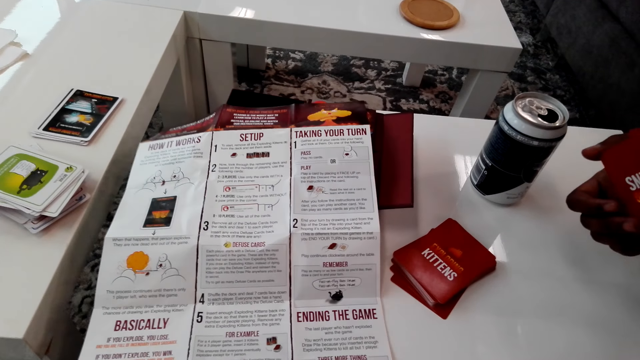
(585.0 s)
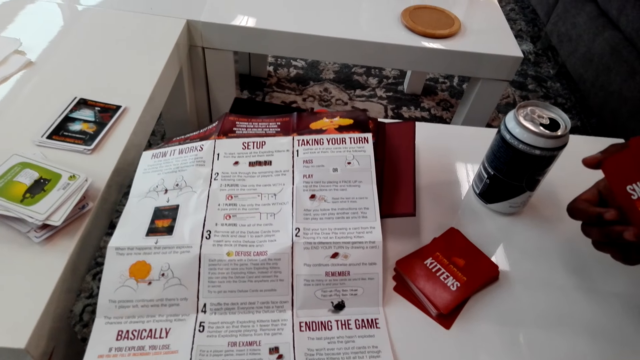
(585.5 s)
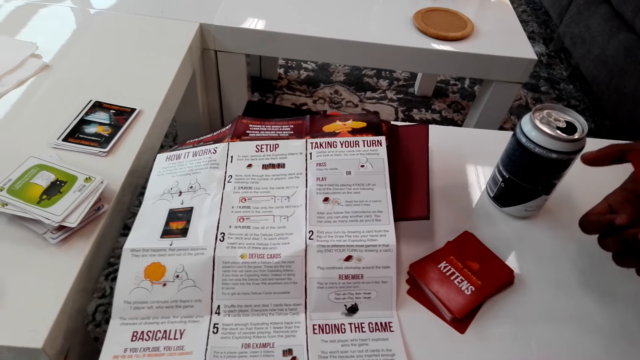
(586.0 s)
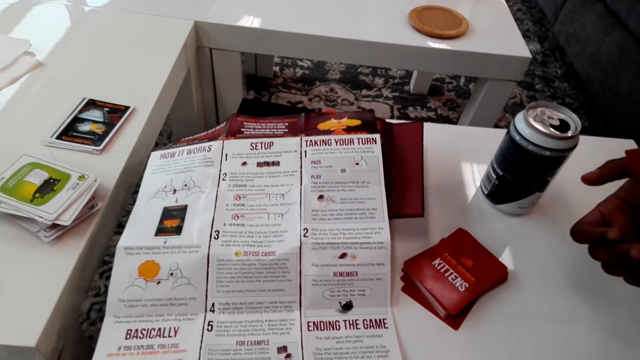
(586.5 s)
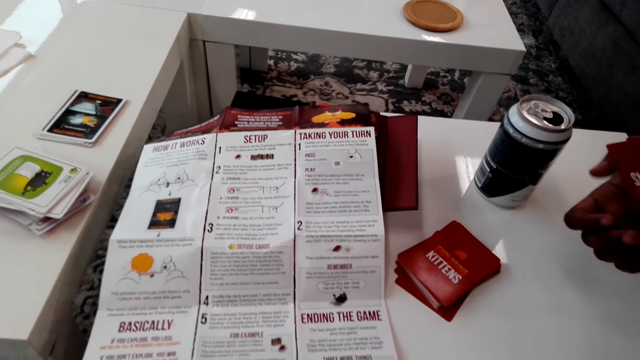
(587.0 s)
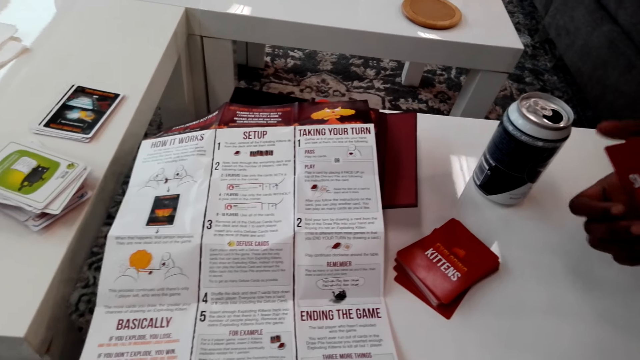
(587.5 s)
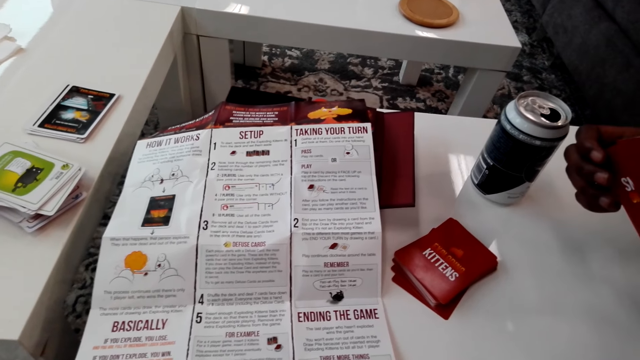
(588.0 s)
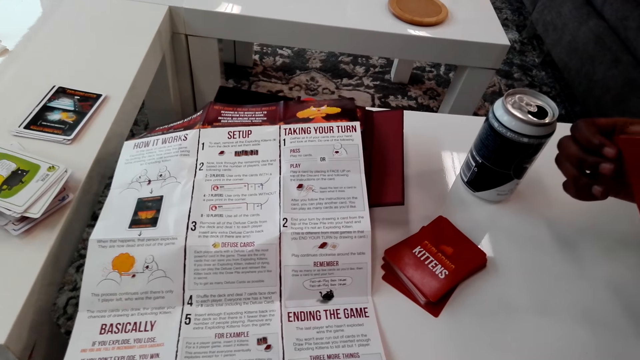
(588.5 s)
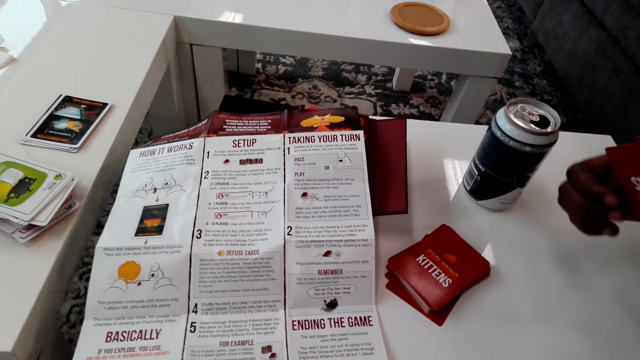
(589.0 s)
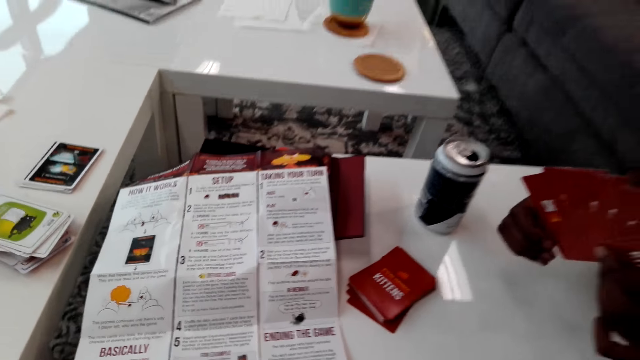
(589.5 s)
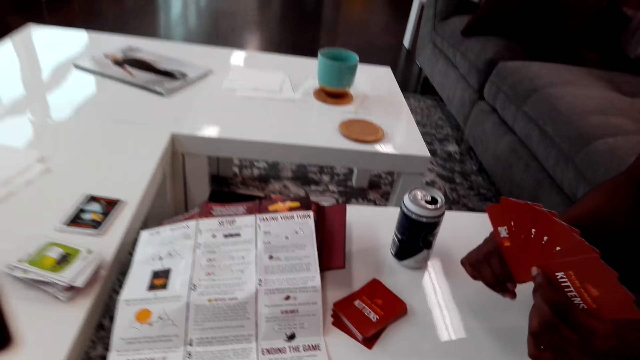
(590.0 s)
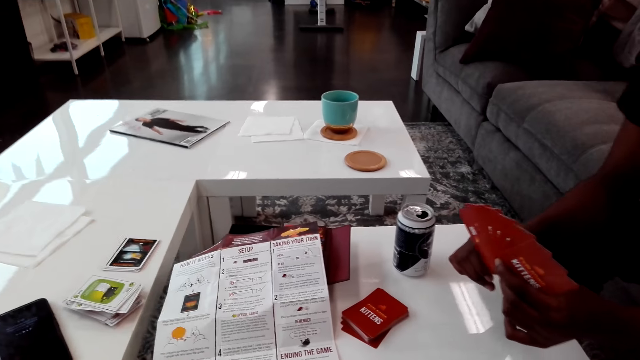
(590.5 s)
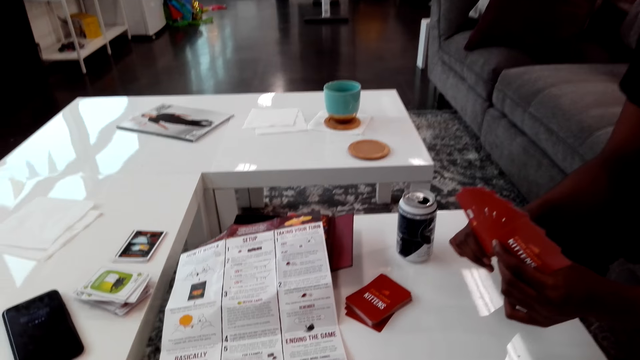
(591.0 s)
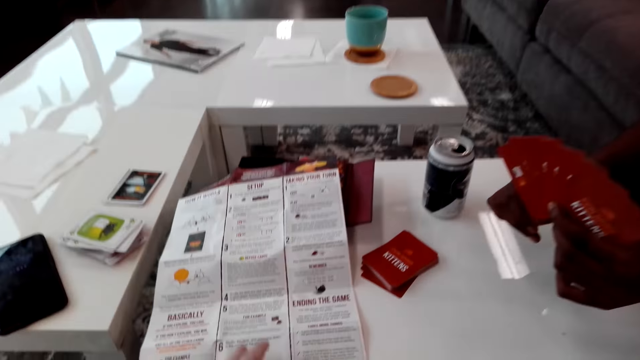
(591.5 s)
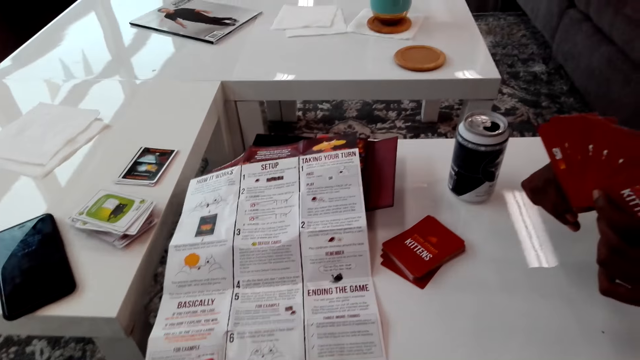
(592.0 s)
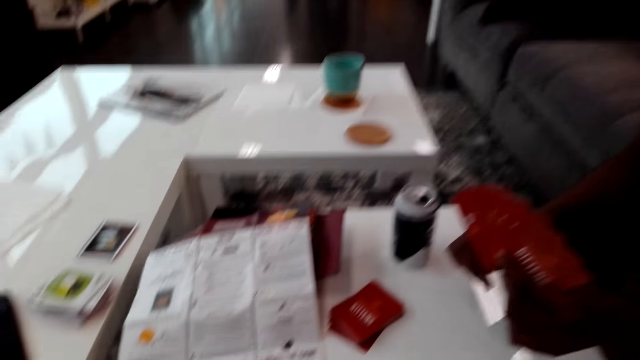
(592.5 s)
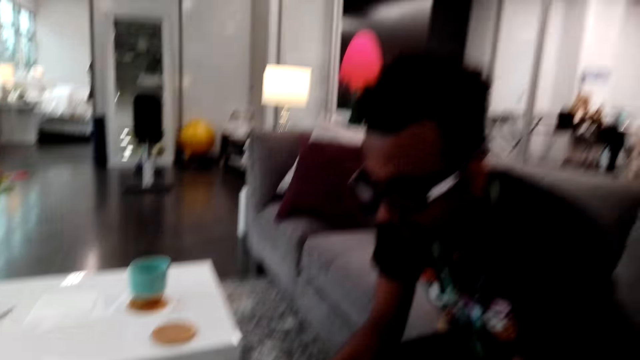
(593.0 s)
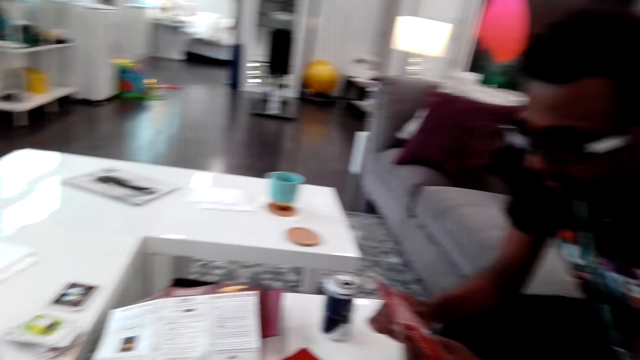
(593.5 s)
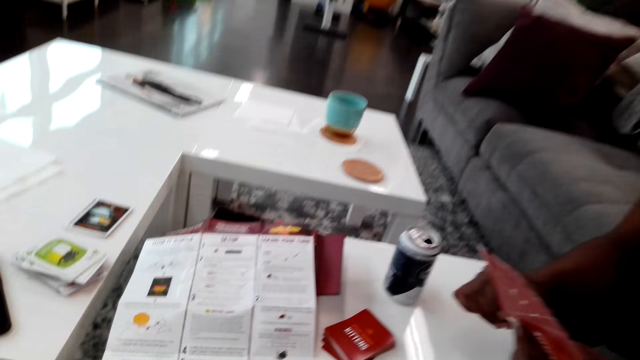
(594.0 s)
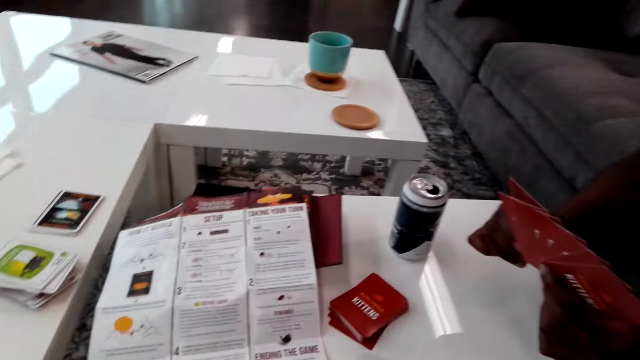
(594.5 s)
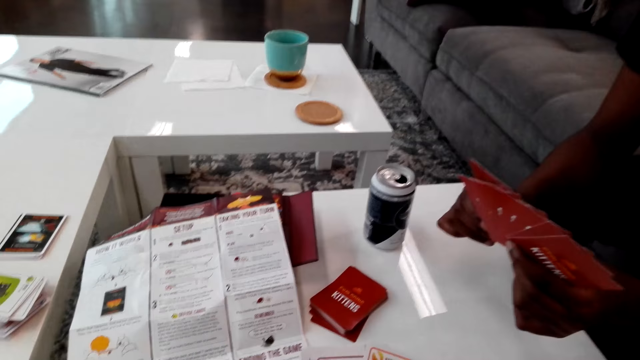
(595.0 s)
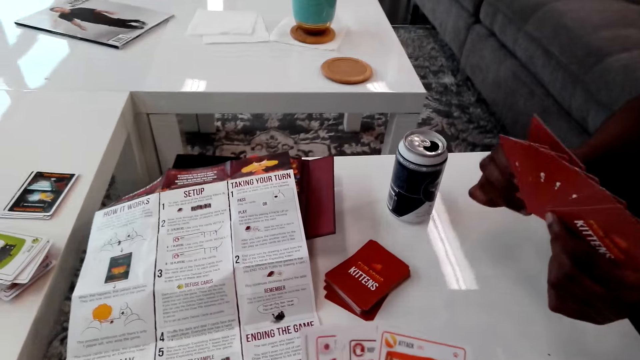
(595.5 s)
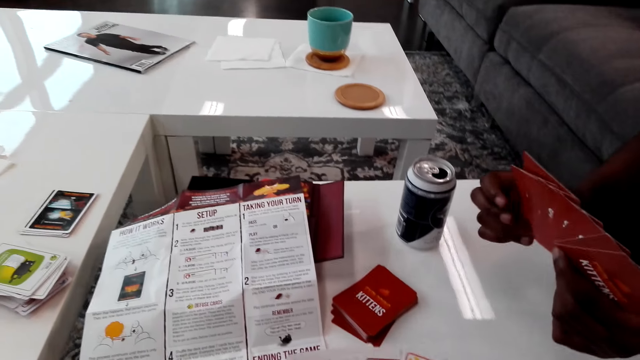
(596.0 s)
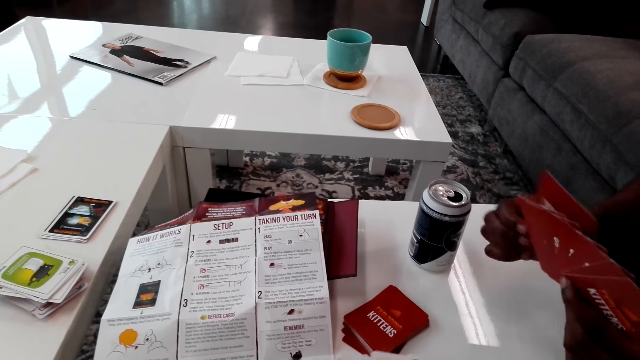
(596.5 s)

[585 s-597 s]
A man shuffles cards. The camera wearer looks around.

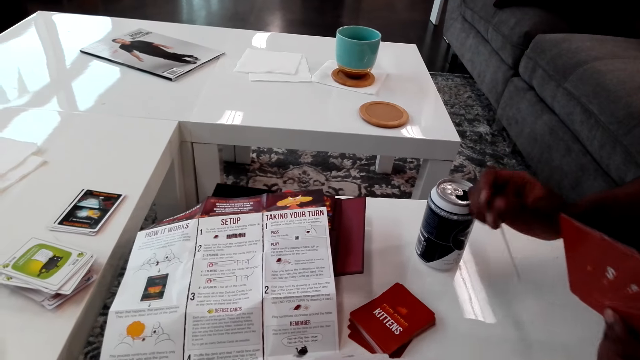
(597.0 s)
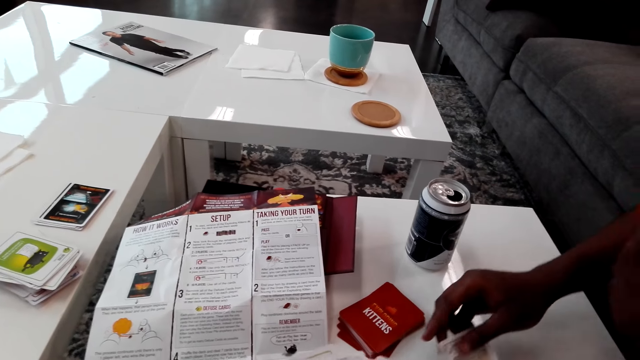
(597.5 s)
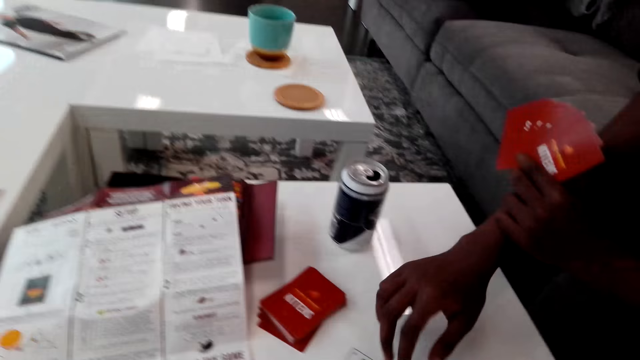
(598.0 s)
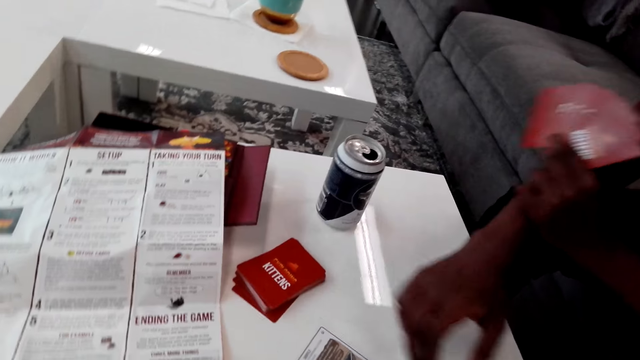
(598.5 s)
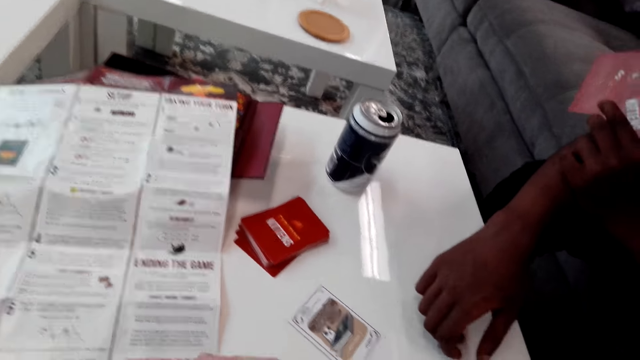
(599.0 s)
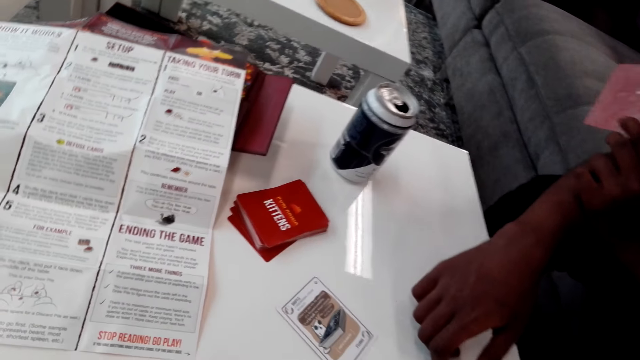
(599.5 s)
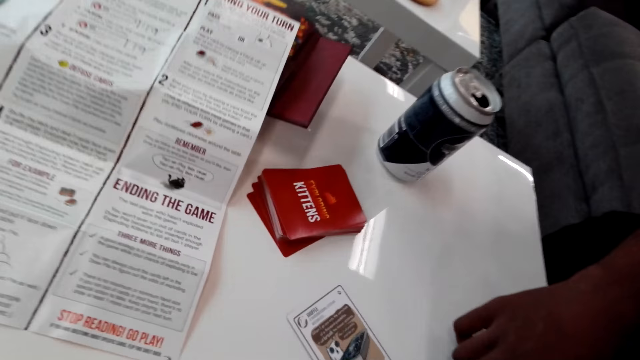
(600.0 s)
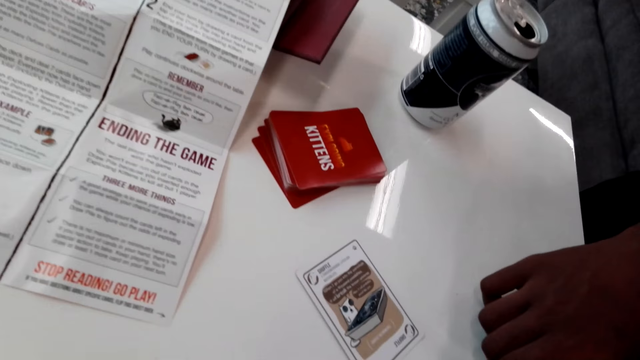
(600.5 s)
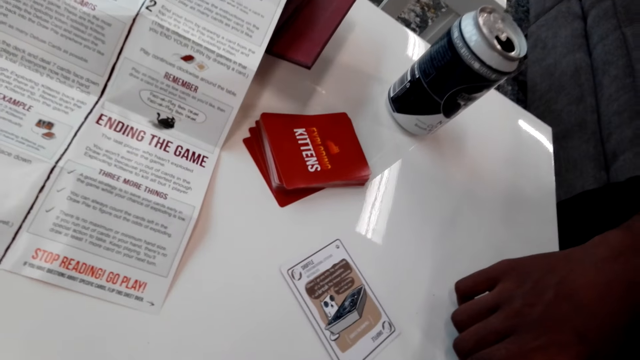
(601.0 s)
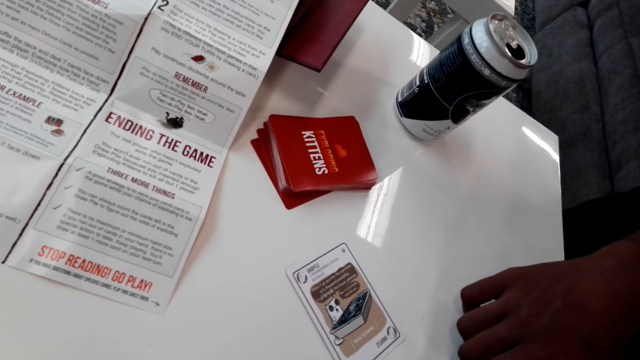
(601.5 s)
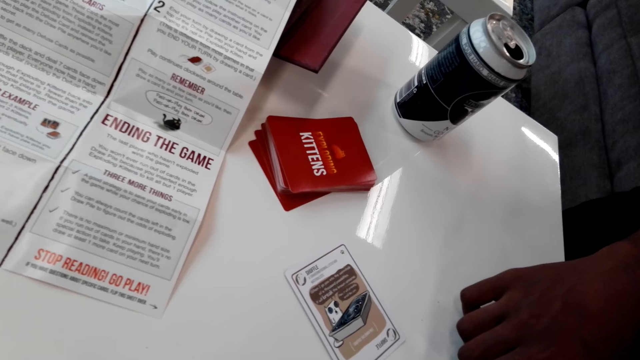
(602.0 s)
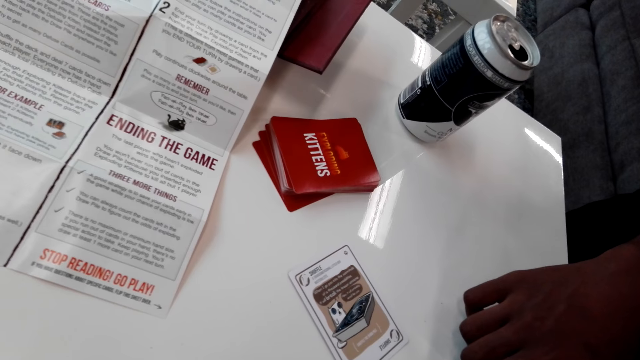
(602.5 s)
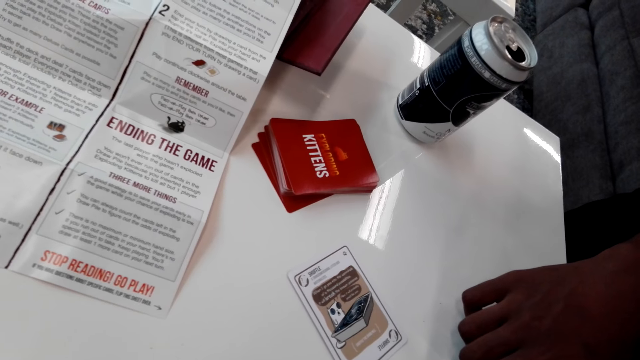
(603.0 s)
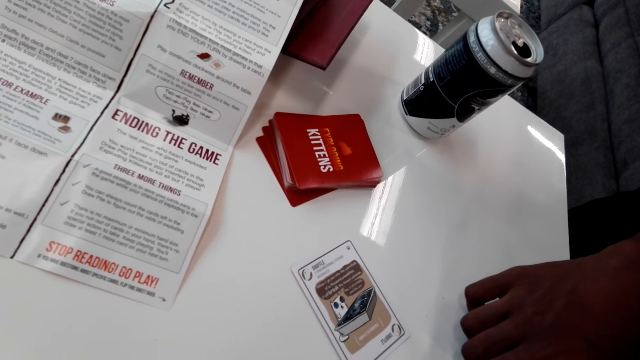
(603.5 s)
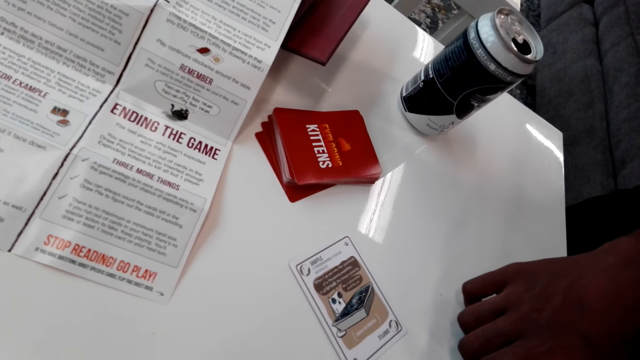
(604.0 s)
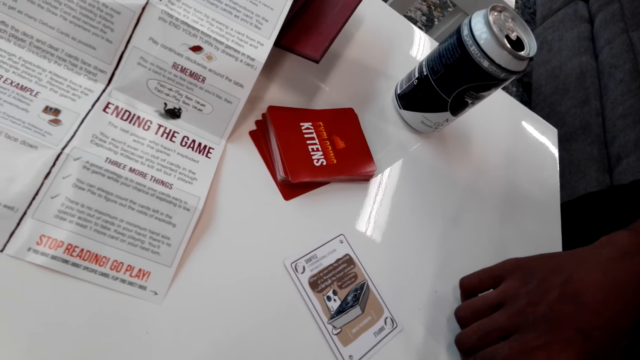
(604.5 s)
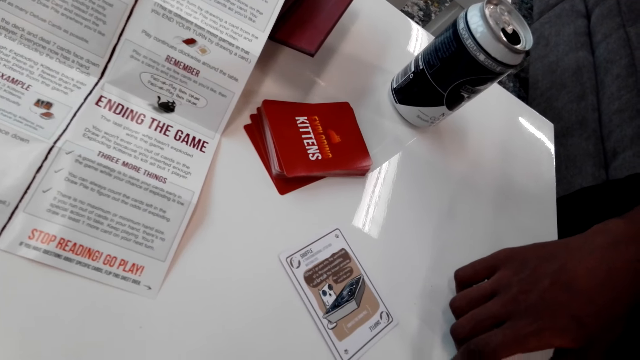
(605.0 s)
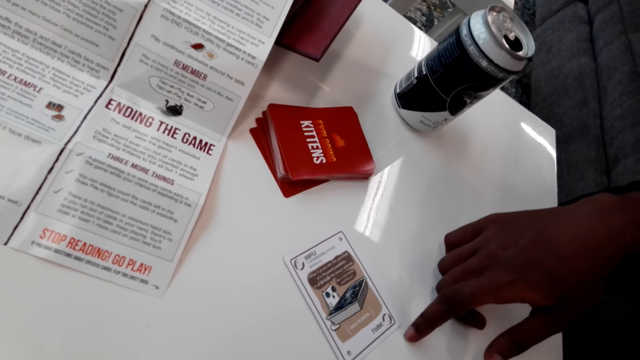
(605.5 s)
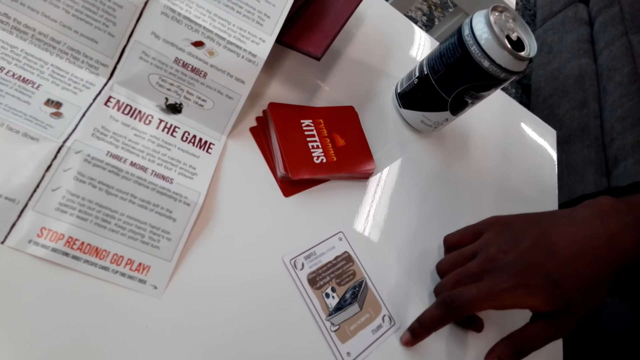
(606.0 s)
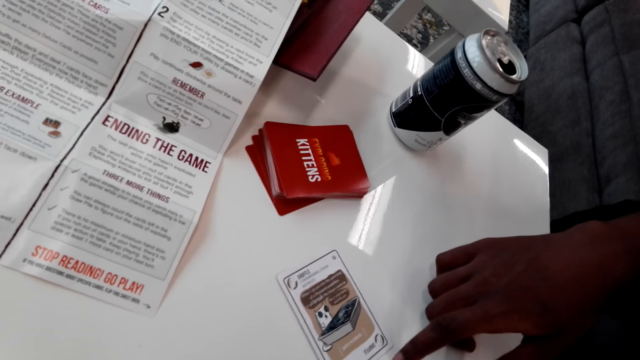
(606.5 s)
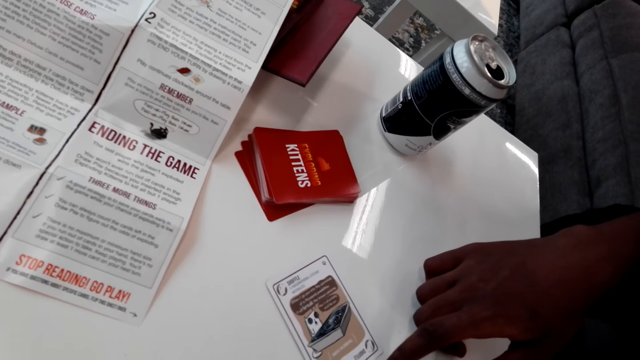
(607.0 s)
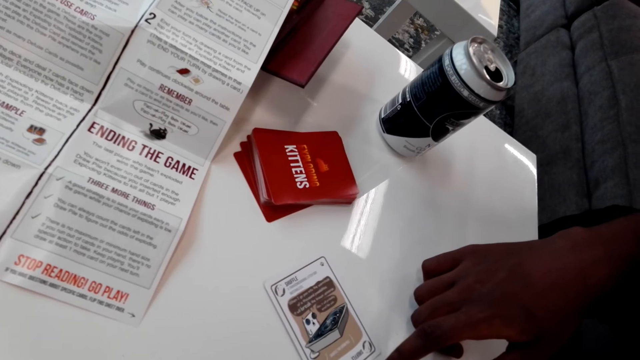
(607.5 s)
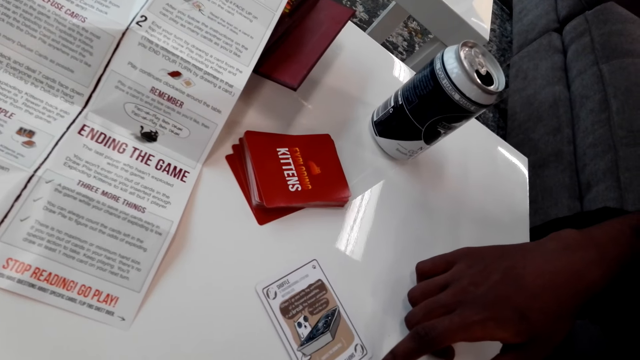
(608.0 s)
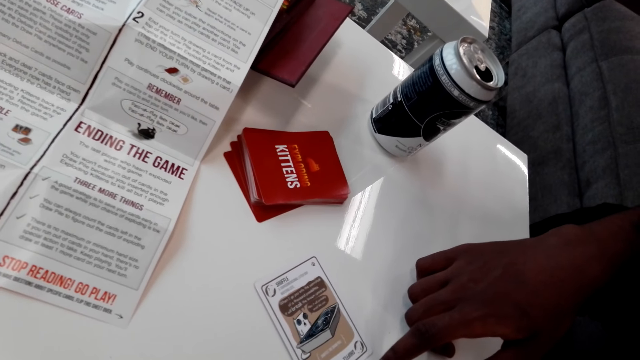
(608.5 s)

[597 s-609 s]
A man plays the cards. The camera wearer plays cards. They read the paper.
